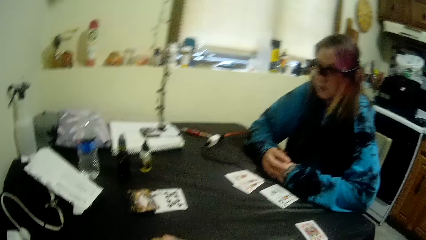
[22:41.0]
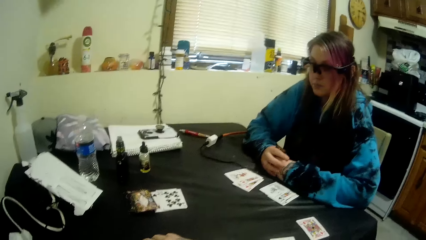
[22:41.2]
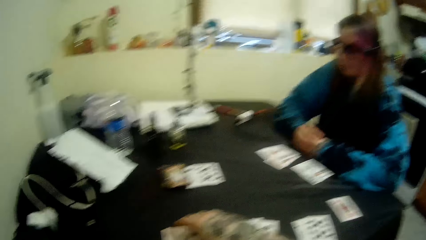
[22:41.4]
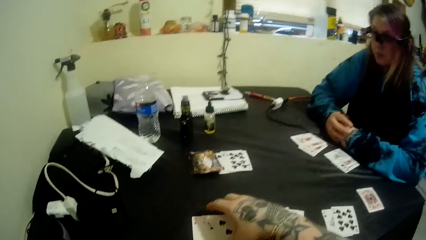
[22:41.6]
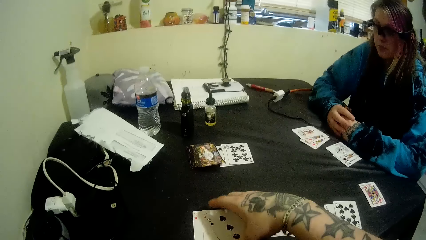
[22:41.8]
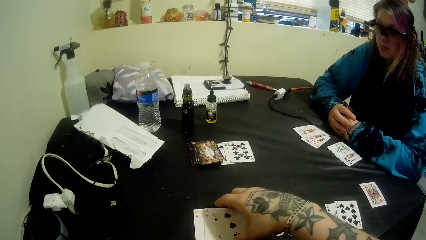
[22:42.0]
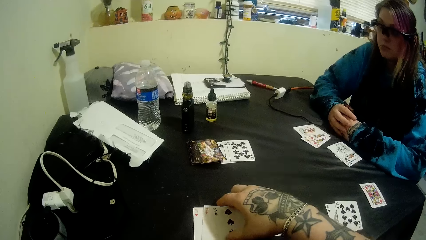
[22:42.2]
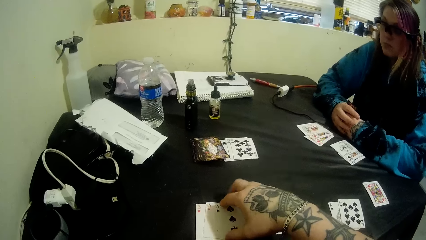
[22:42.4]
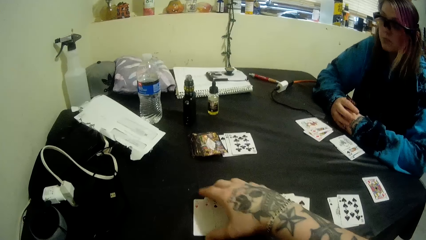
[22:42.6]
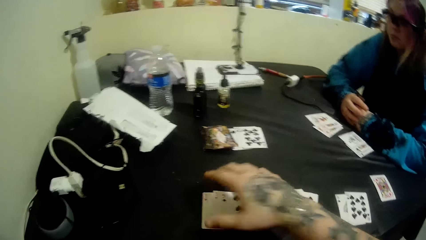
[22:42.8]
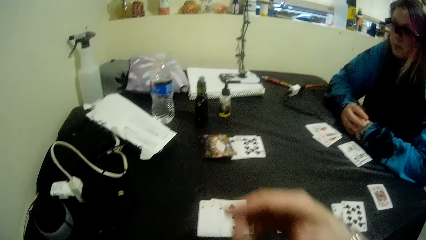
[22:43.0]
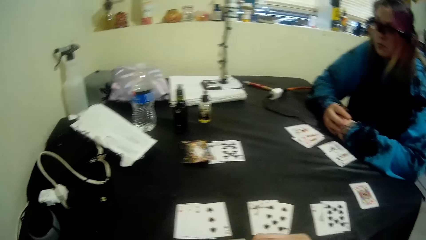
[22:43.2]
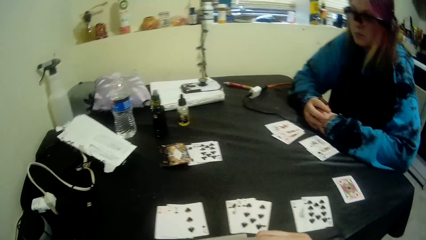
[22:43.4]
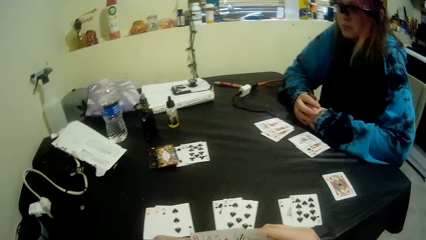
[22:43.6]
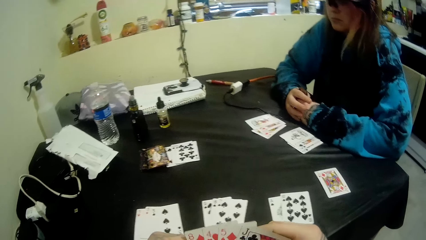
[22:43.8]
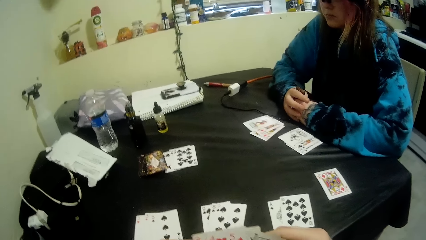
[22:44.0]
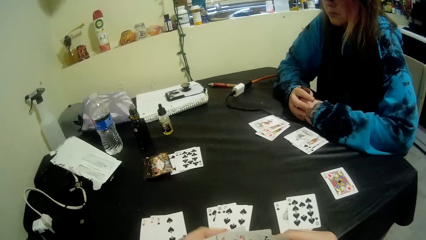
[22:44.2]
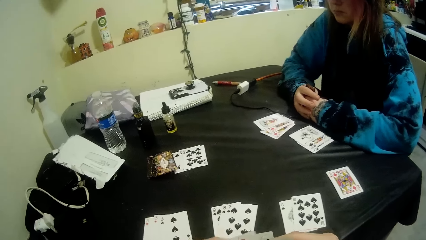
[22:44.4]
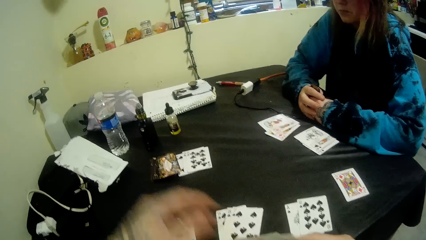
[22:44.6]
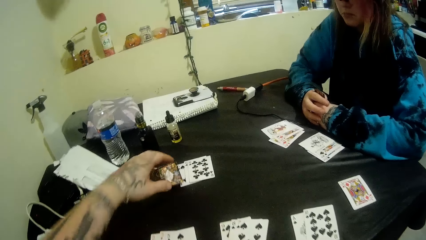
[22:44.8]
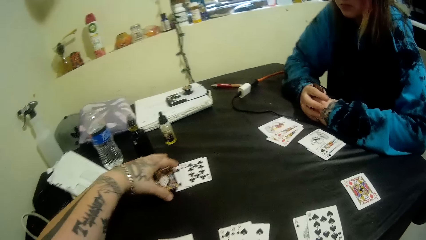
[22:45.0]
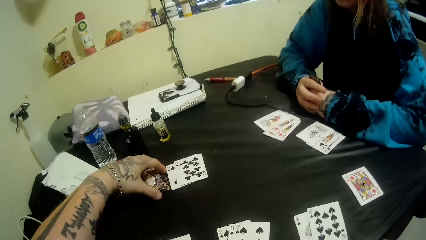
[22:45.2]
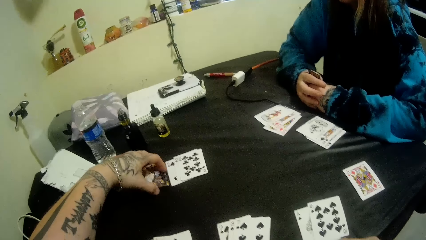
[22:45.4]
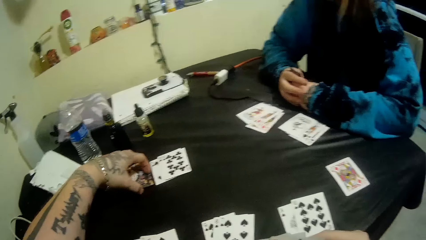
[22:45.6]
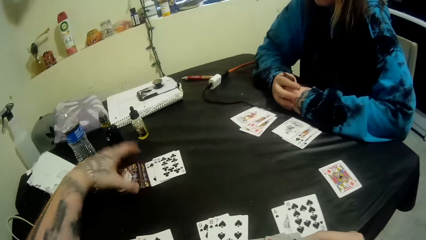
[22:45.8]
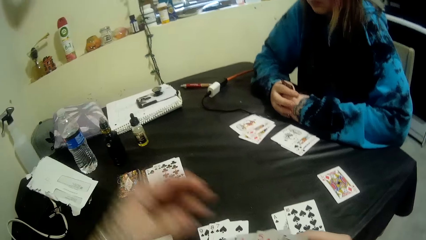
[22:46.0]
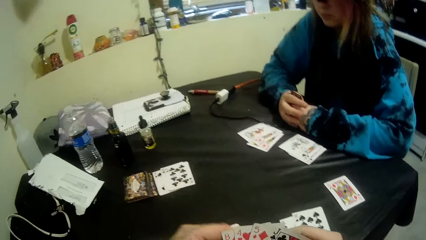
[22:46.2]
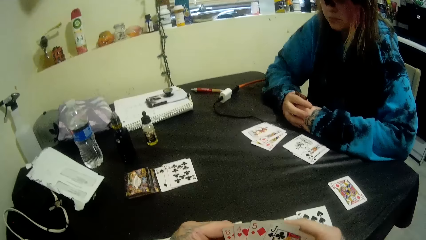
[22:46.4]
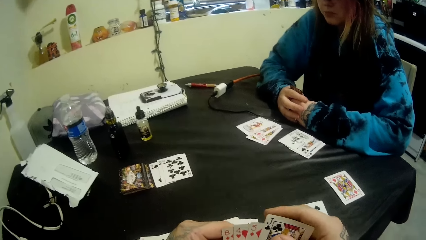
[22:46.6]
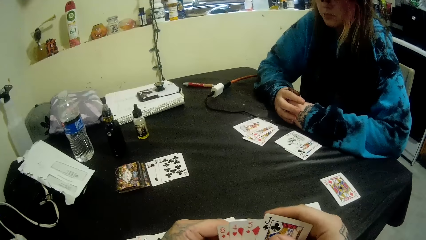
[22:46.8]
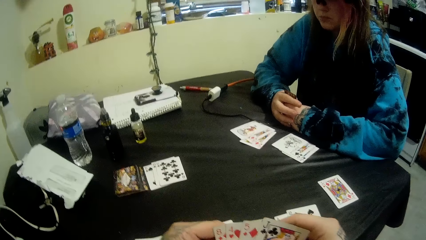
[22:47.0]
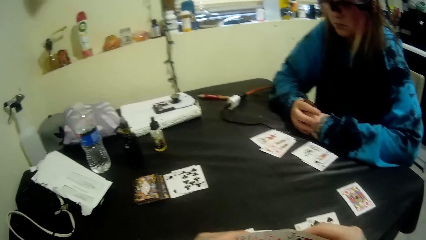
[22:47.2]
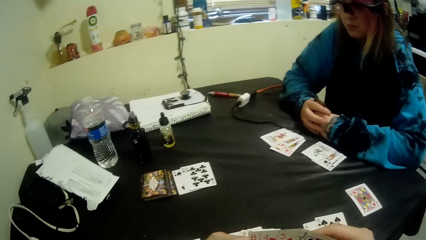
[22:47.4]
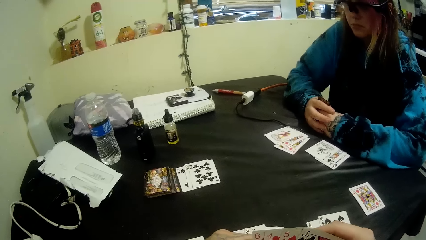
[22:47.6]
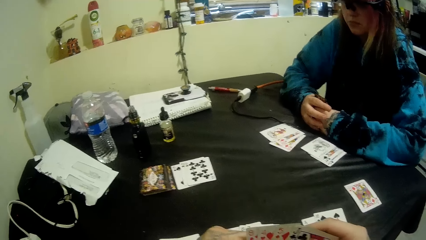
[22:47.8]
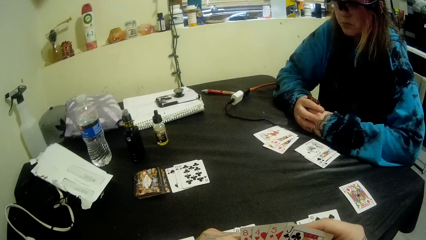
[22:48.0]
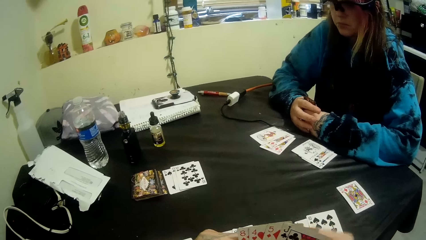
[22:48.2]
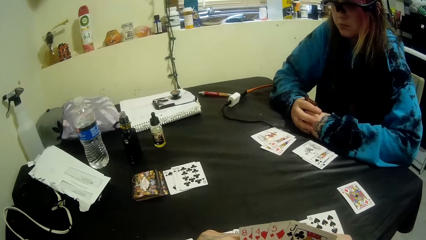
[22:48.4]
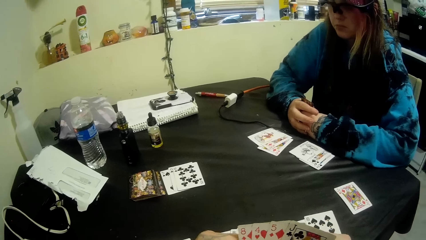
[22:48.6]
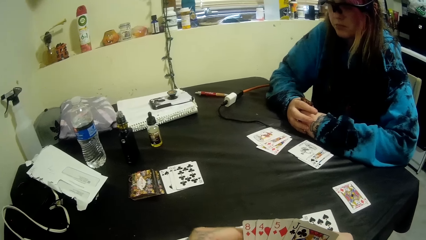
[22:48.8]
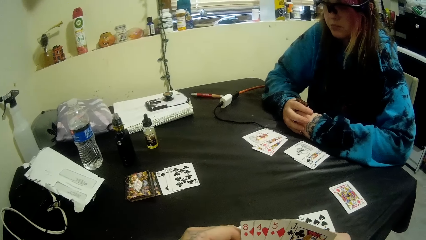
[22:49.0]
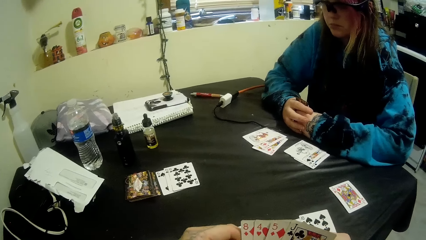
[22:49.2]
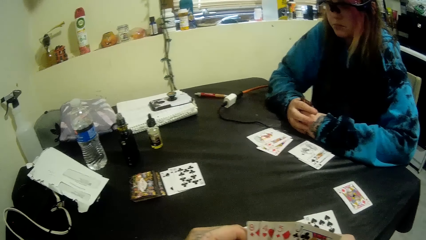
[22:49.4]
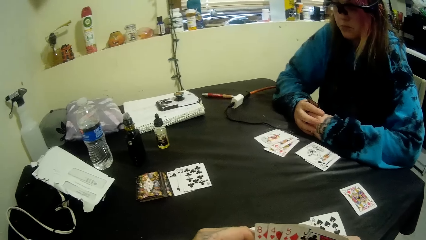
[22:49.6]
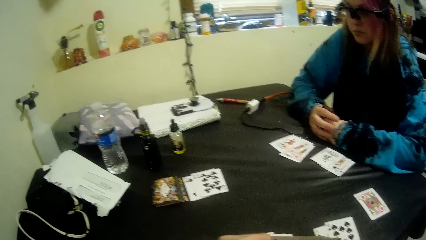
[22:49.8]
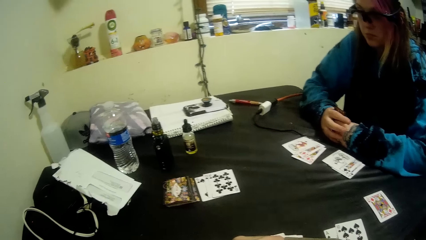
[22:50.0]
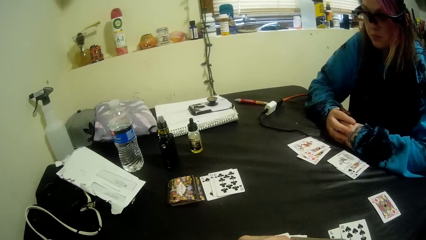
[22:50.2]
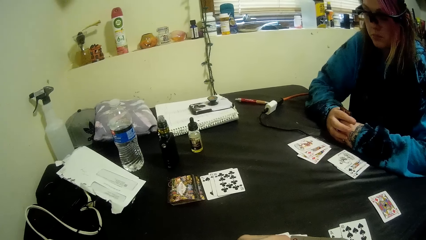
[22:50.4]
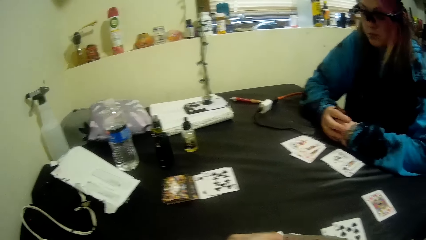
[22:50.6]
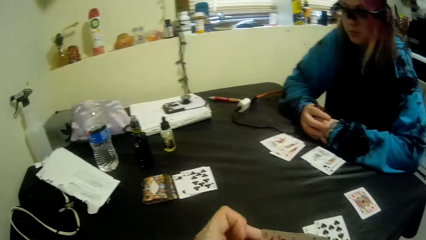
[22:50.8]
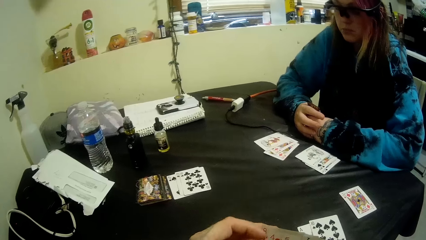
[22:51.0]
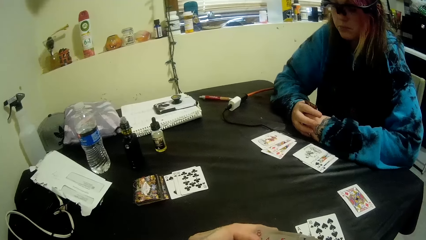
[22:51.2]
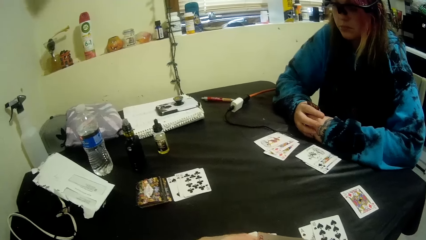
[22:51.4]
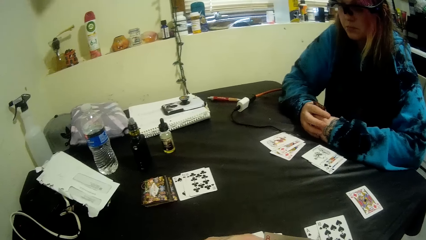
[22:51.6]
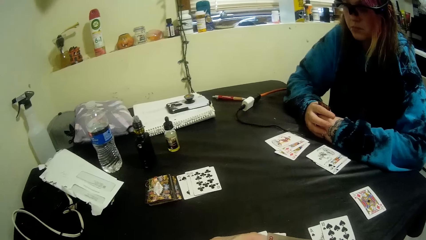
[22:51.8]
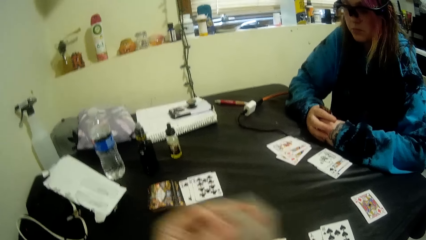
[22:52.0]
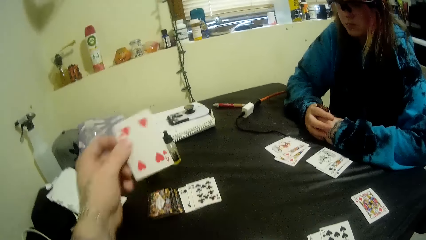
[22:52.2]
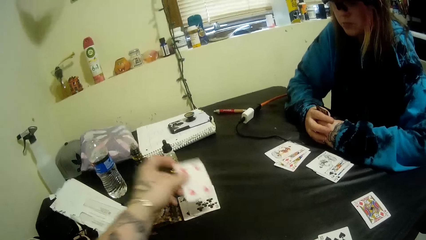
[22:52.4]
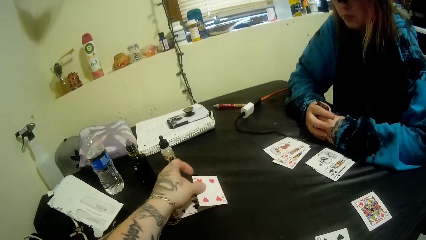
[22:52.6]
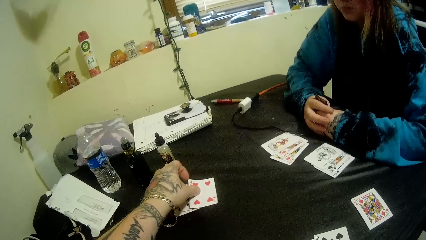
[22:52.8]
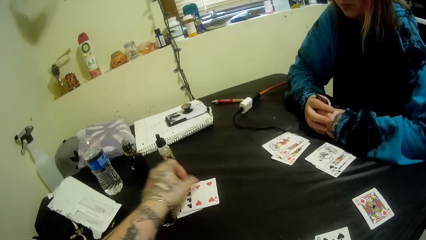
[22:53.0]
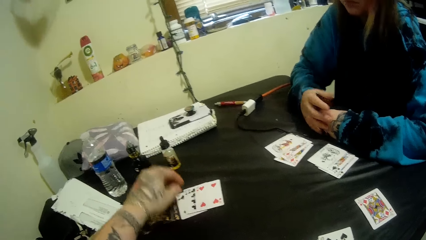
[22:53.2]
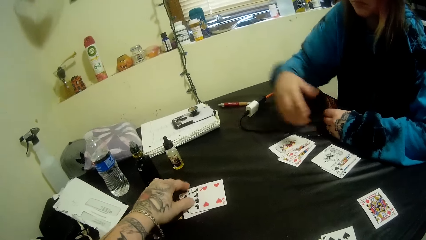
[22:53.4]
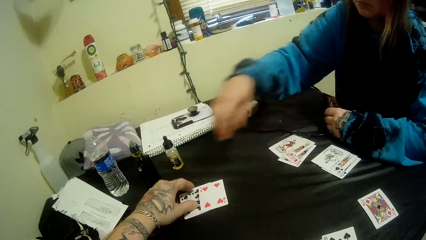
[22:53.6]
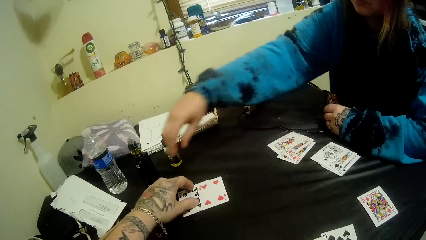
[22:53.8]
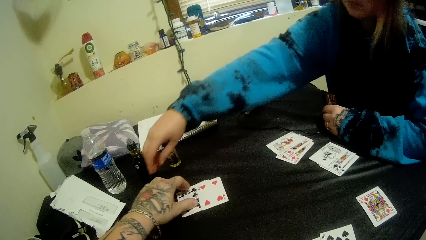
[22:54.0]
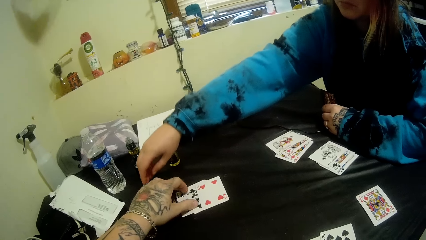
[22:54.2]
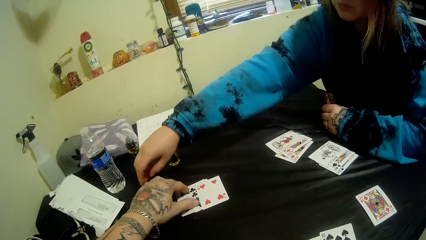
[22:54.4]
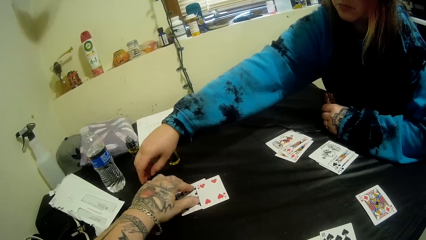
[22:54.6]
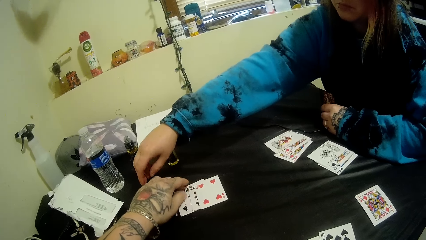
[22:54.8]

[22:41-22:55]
The camera wearer talks to a woman. He holds his deck with both his hands. He stares at the table. He adjusts the cards on the table with his left hand. He arranges the cards. He puts some cards on the table with his left hand. Another person moves a hand over.

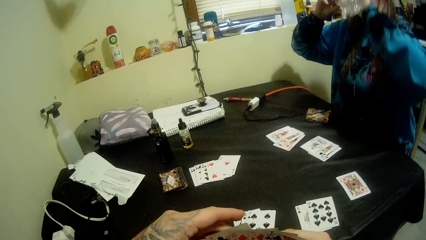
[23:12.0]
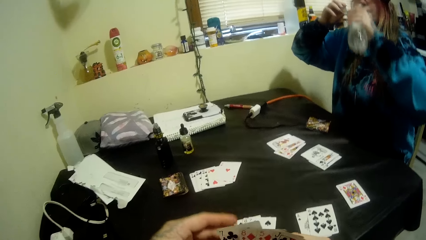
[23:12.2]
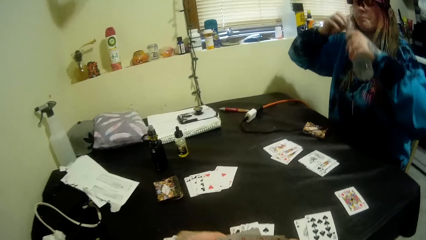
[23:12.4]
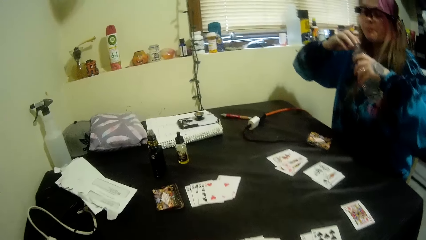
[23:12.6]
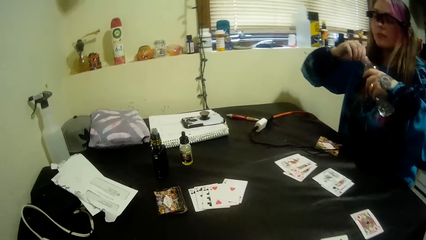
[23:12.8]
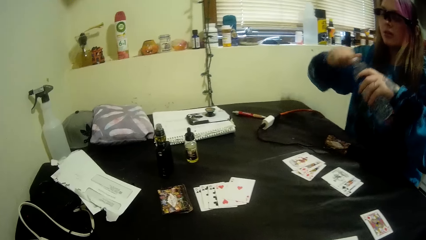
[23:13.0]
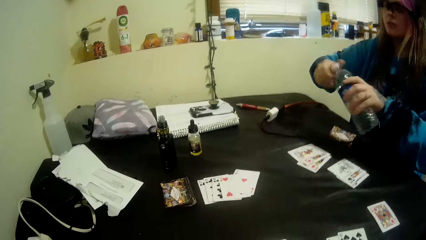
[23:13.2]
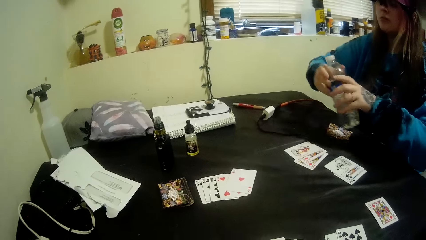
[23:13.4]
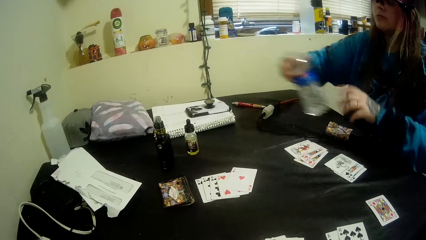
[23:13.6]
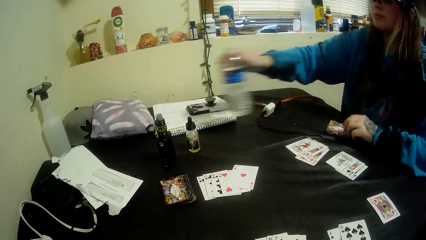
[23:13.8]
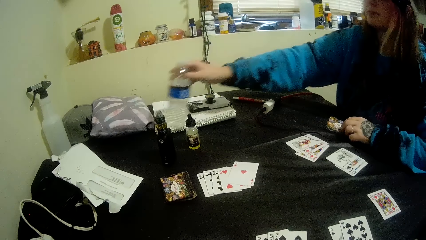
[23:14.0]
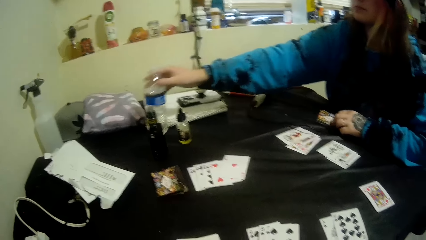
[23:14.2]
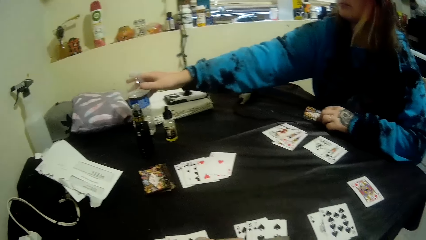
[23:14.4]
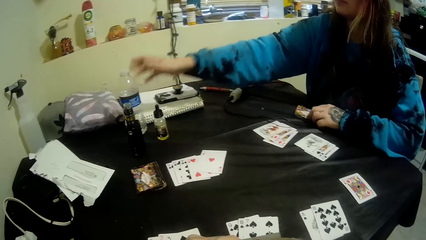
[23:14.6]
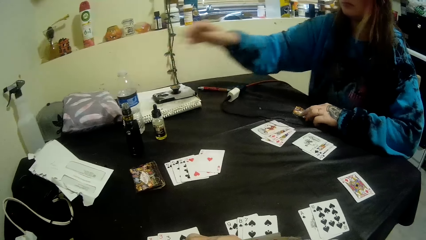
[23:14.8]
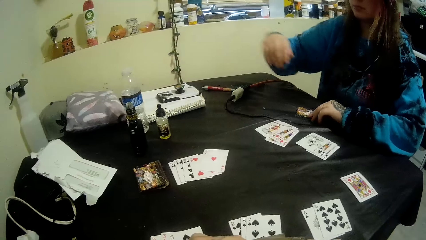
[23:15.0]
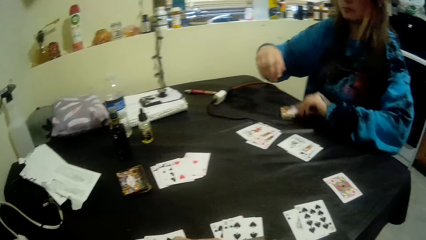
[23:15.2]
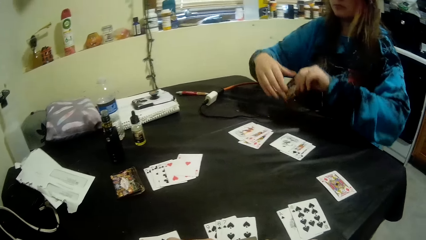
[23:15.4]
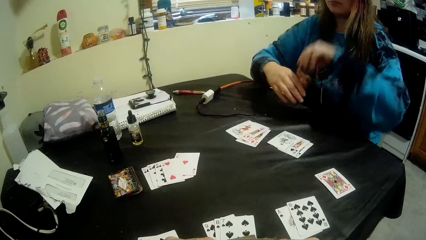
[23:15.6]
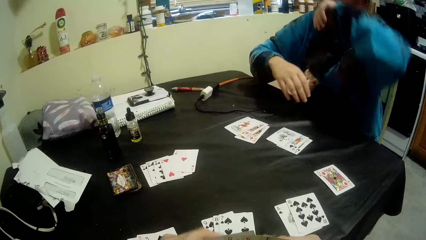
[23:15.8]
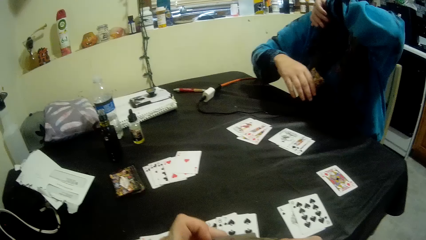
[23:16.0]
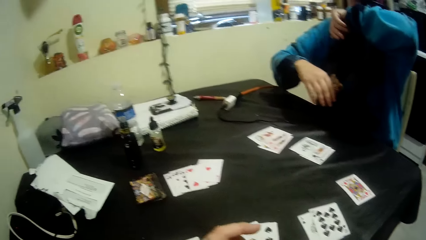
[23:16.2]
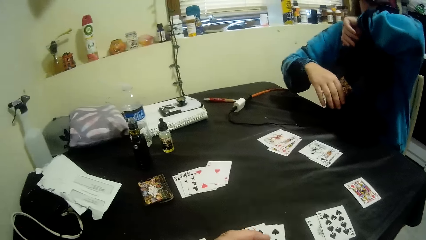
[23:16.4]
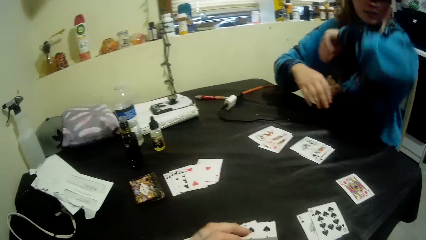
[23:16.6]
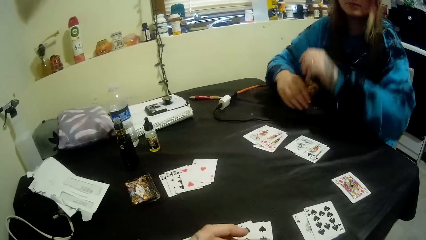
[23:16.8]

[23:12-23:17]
The woman puts the bottled water on the table with her right hand. She closes the bottle. She holds some cards in her hands. She picks up a card.
